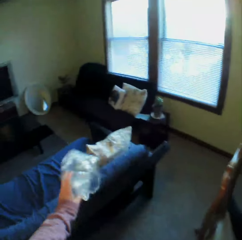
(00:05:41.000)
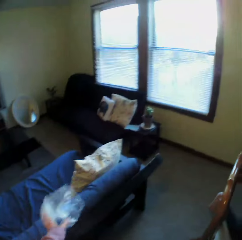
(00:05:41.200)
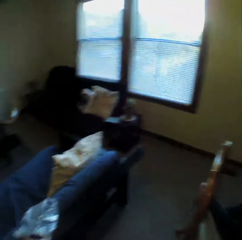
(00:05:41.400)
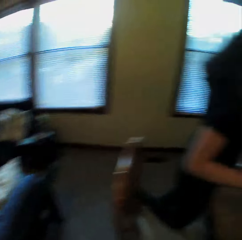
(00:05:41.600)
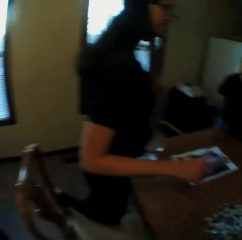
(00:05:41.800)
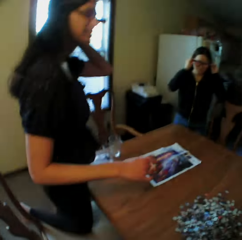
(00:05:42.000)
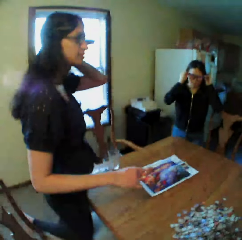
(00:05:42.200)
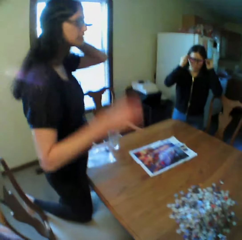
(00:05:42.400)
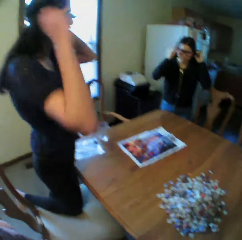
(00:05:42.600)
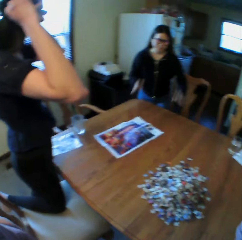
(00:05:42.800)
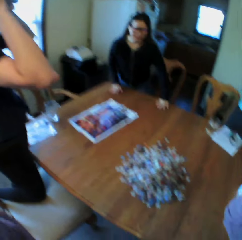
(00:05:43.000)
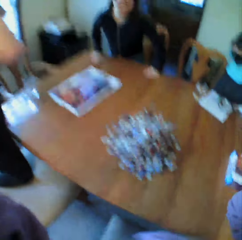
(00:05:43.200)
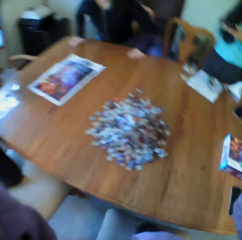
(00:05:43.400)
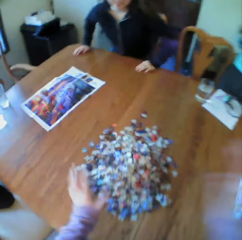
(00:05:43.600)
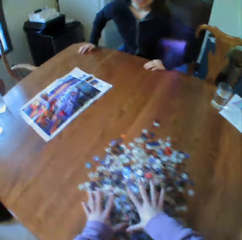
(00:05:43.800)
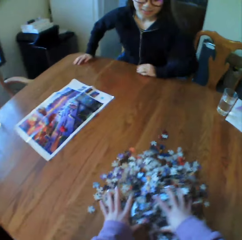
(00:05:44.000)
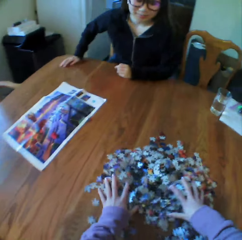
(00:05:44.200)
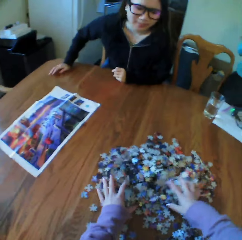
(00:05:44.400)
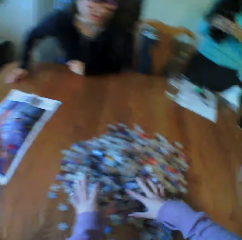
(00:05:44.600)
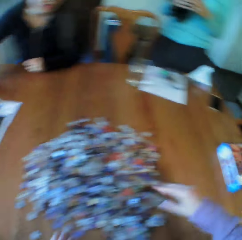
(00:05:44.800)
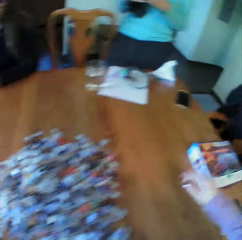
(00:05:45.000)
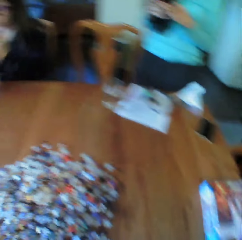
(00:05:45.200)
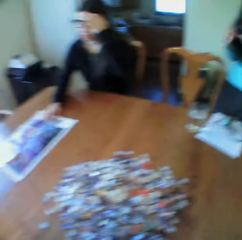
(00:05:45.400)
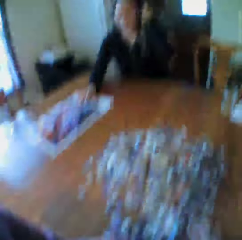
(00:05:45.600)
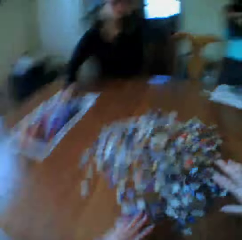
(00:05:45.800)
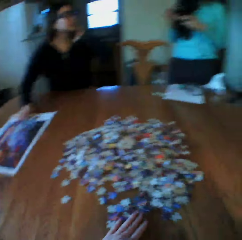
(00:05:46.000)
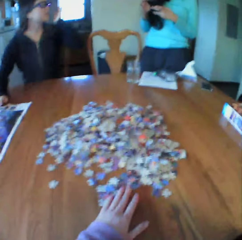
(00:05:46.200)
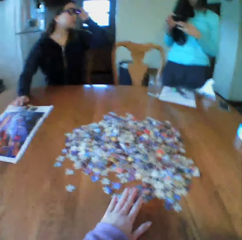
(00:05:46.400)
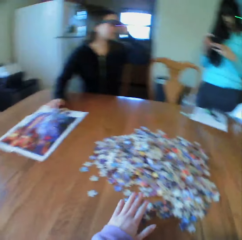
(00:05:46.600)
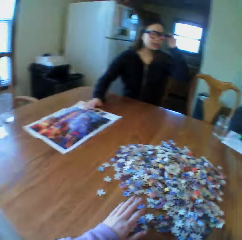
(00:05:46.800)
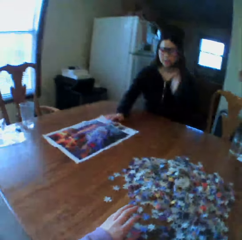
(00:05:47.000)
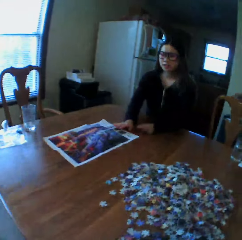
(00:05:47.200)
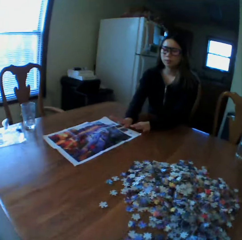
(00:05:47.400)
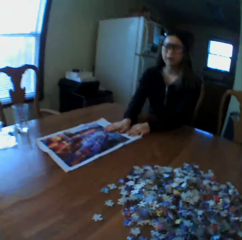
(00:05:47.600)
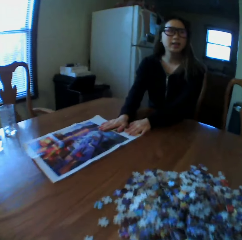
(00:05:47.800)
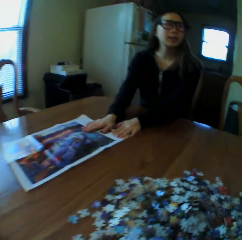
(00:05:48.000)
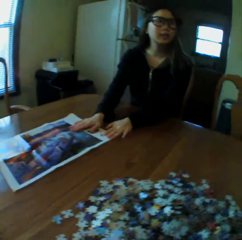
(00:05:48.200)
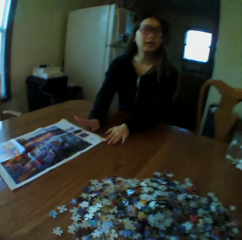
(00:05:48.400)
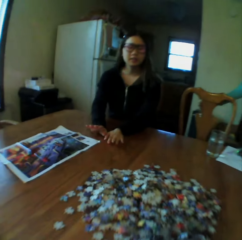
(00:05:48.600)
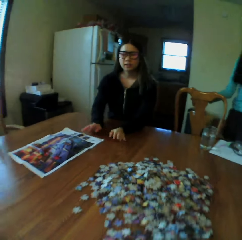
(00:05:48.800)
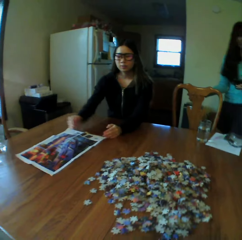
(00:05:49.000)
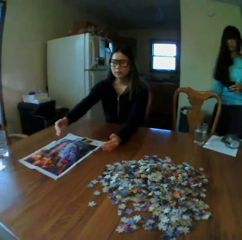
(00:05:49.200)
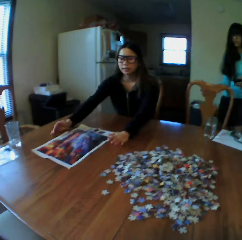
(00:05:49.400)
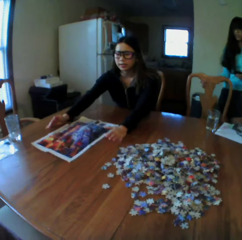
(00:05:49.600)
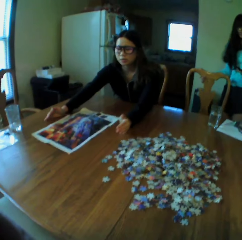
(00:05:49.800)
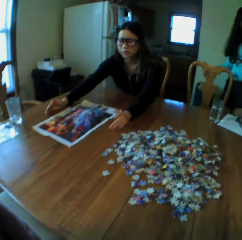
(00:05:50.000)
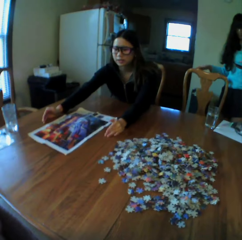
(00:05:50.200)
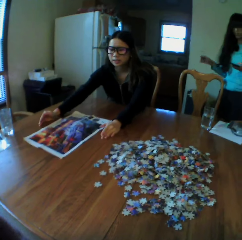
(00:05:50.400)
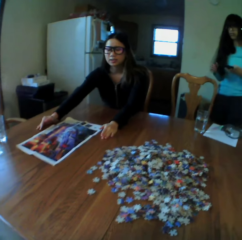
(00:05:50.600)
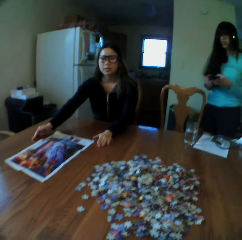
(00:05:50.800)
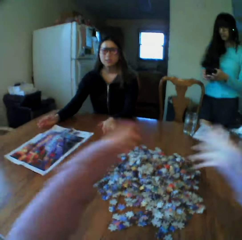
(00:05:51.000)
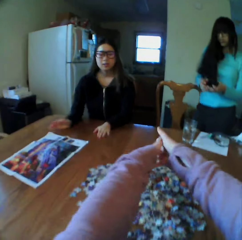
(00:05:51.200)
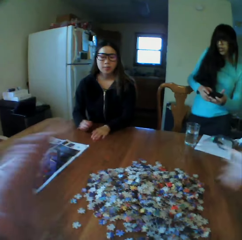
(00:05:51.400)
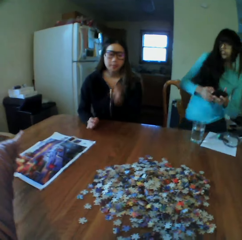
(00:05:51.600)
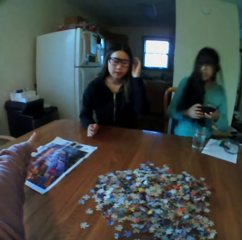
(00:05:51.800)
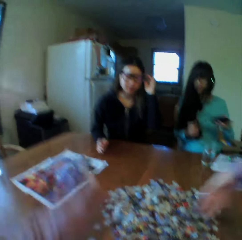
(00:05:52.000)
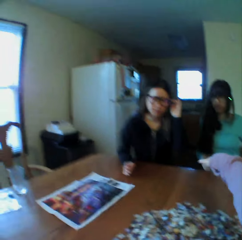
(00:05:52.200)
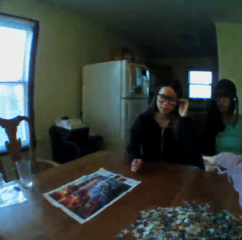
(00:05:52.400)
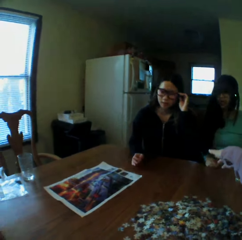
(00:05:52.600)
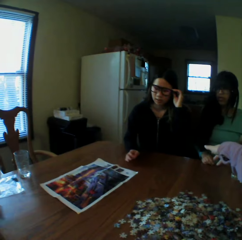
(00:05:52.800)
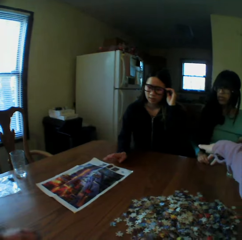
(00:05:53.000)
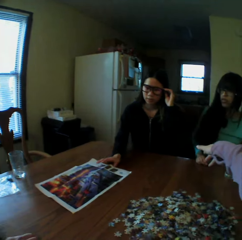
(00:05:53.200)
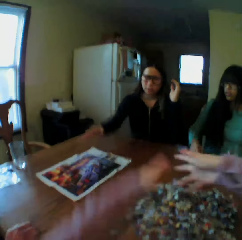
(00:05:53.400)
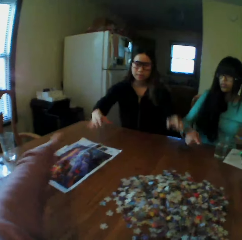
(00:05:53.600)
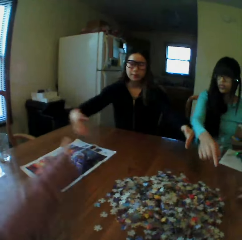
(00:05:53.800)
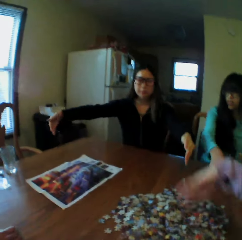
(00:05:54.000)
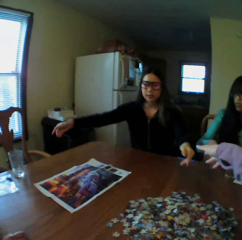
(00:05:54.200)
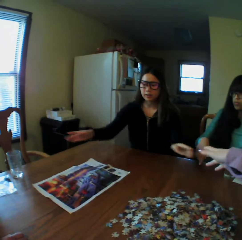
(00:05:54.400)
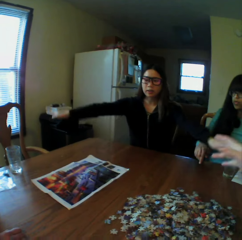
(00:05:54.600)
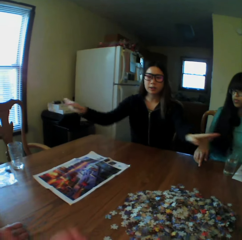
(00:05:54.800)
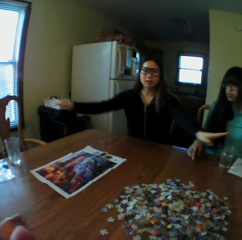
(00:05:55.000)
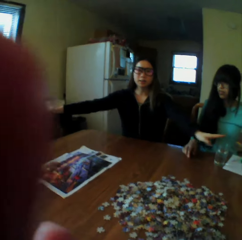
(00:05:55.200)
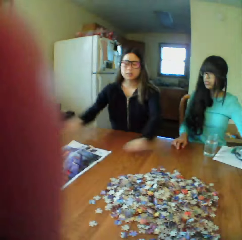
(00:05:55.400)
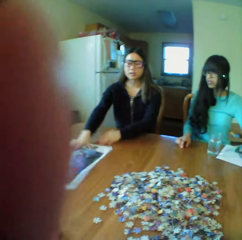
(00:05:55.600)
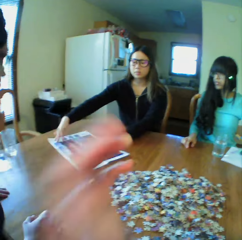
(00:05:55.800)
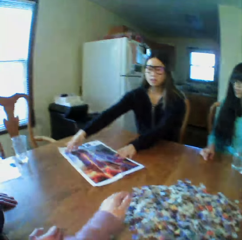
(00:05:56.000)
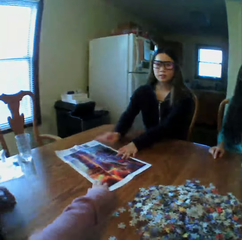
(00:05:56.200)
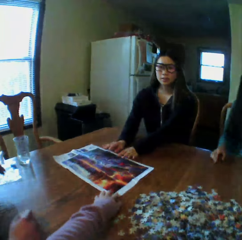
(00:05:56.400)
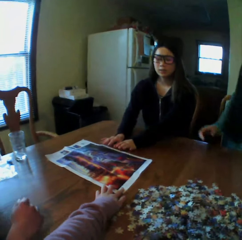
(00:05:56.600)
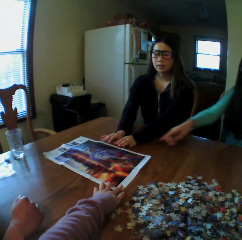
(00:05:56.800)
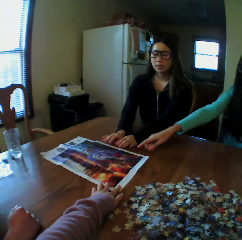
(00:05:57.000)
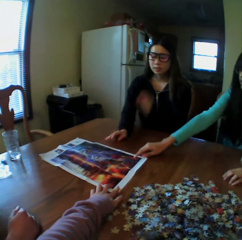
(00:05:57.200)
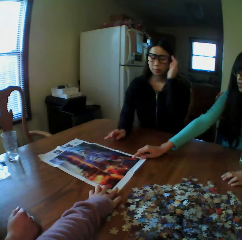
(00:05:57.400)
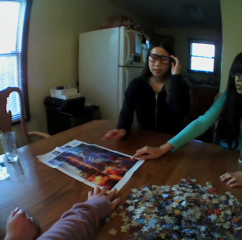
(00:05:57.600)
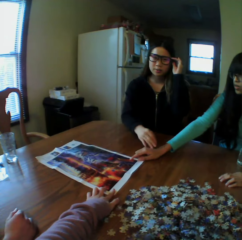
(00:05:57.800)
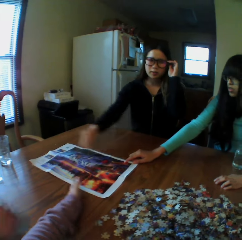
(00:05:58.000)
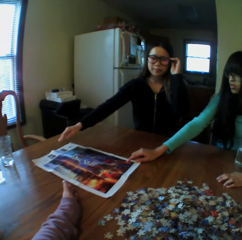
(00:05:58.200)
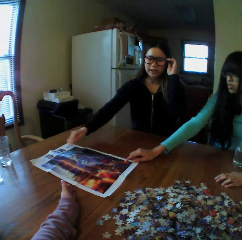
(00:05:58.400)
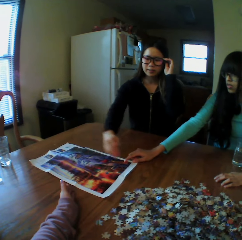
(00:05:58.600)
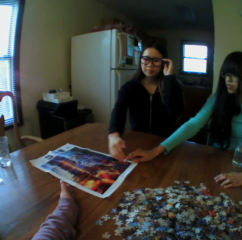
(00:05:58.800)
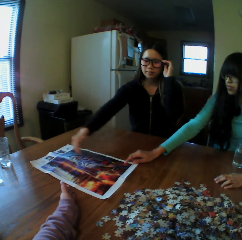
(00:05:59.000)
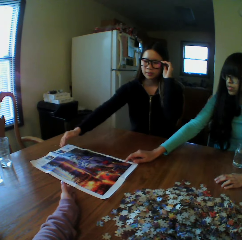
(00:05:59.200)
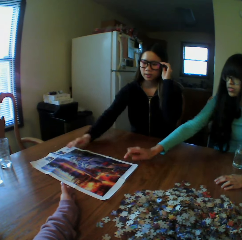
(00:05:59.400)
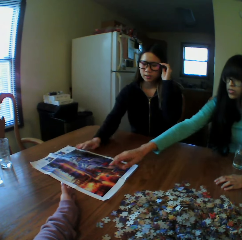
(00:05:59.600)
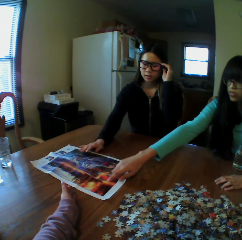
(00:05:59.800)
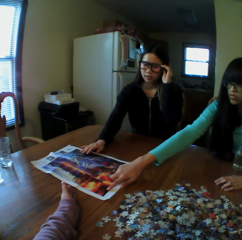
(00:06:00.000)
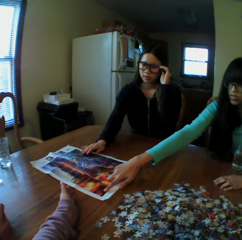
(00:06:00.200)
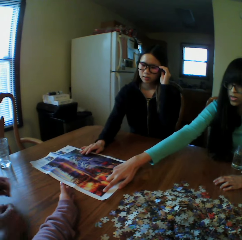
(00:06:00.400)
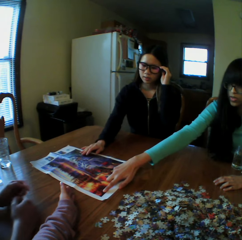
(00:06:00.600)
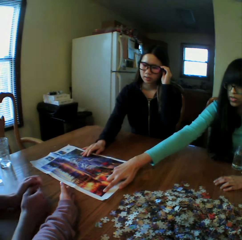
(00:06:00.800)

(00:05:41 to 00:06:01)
The camera wearer looks around and throws aside the nylon paper. A woman looks around. The camera wearer spreads the board game materials on the table. A female picks up the board game manual. The camera wearer demonstrates how the board game manual describes the game. The female demonstrates with hands how the manual explains the game. The camera wearer reads the board game manual. The woman moves the paper. Another female reads the board game manual.

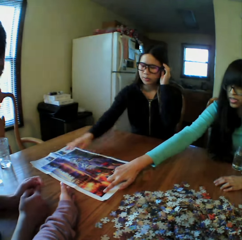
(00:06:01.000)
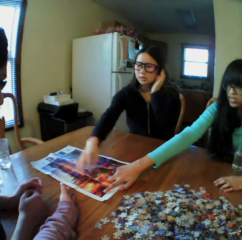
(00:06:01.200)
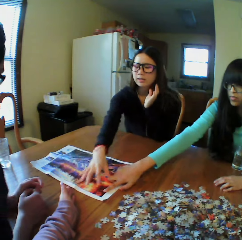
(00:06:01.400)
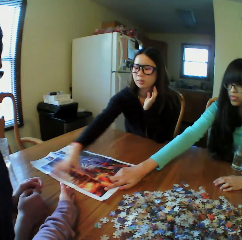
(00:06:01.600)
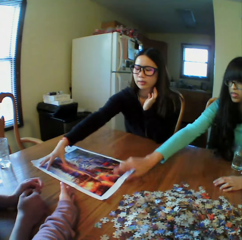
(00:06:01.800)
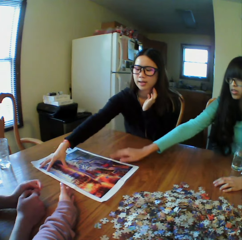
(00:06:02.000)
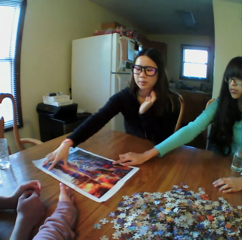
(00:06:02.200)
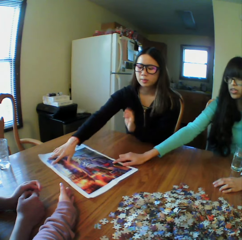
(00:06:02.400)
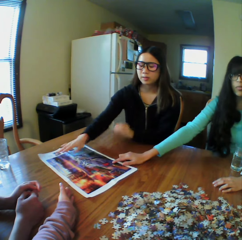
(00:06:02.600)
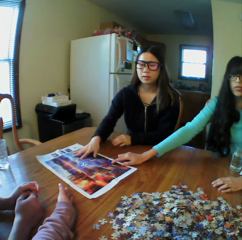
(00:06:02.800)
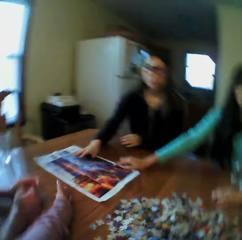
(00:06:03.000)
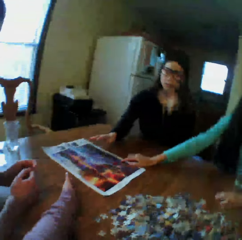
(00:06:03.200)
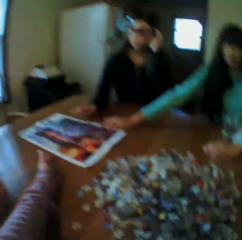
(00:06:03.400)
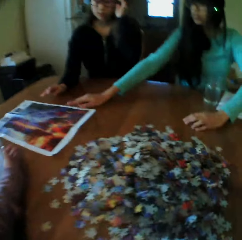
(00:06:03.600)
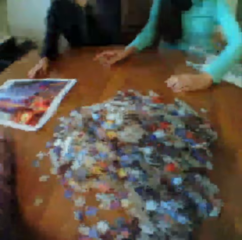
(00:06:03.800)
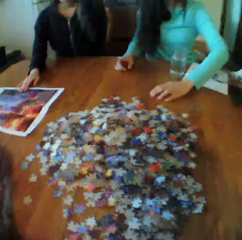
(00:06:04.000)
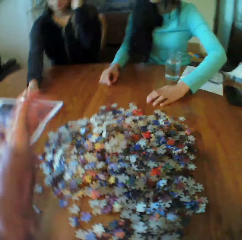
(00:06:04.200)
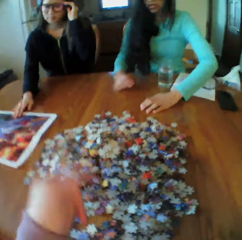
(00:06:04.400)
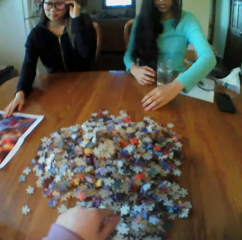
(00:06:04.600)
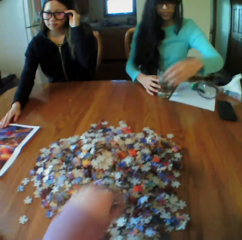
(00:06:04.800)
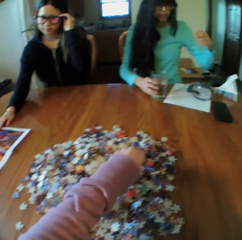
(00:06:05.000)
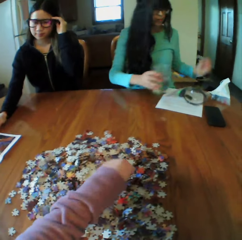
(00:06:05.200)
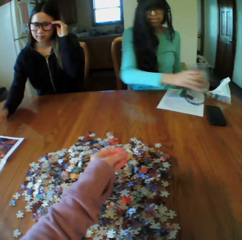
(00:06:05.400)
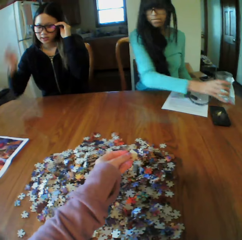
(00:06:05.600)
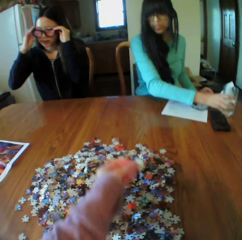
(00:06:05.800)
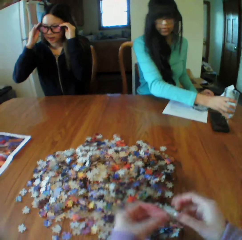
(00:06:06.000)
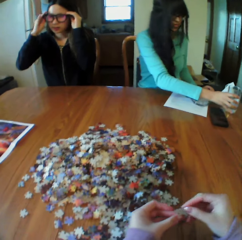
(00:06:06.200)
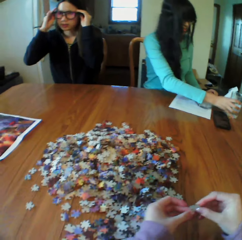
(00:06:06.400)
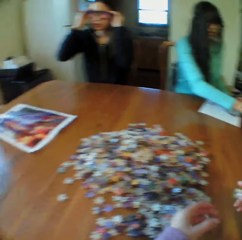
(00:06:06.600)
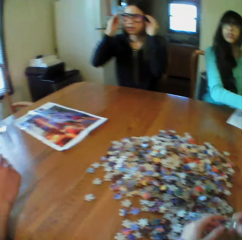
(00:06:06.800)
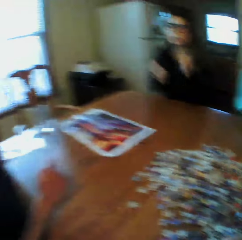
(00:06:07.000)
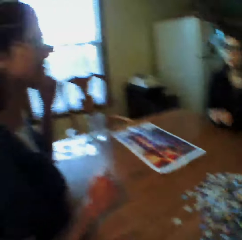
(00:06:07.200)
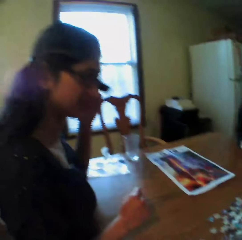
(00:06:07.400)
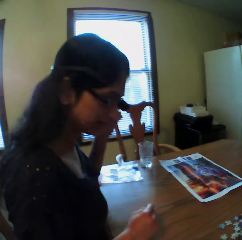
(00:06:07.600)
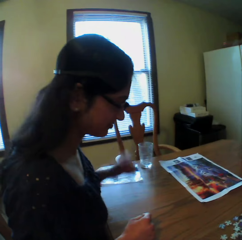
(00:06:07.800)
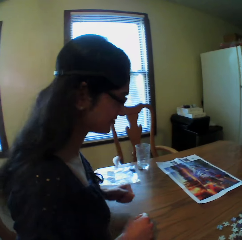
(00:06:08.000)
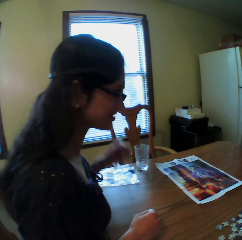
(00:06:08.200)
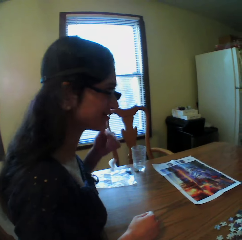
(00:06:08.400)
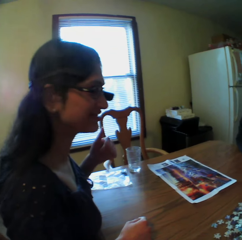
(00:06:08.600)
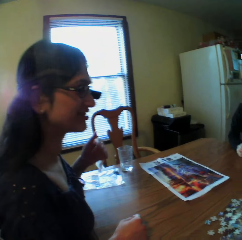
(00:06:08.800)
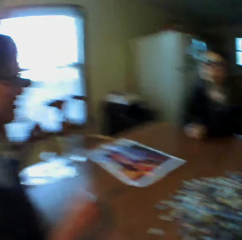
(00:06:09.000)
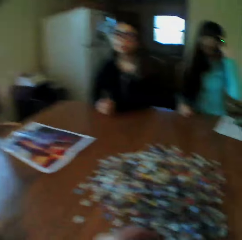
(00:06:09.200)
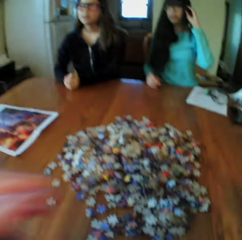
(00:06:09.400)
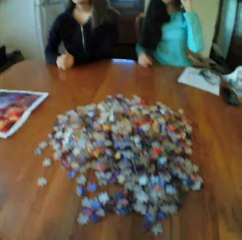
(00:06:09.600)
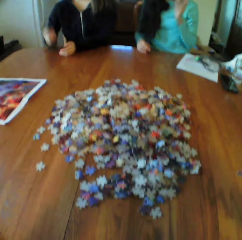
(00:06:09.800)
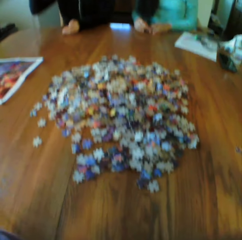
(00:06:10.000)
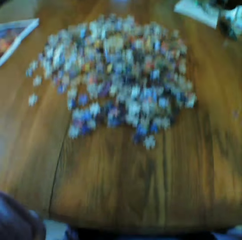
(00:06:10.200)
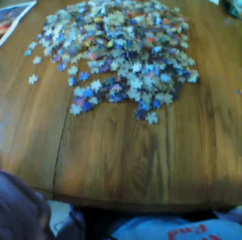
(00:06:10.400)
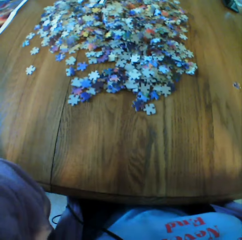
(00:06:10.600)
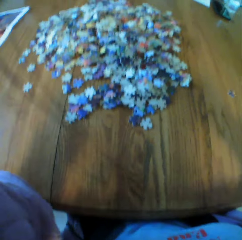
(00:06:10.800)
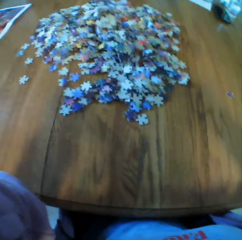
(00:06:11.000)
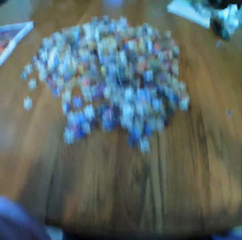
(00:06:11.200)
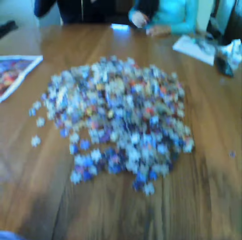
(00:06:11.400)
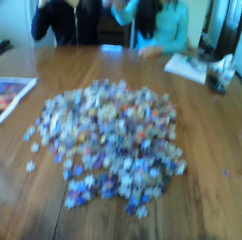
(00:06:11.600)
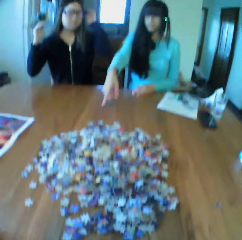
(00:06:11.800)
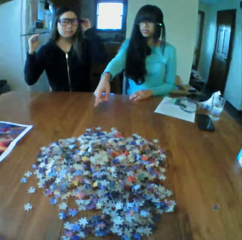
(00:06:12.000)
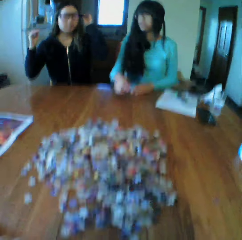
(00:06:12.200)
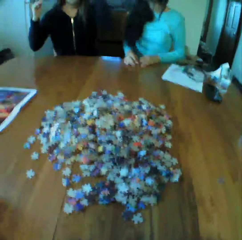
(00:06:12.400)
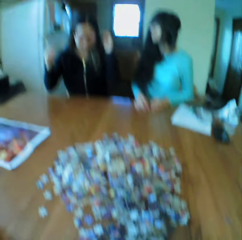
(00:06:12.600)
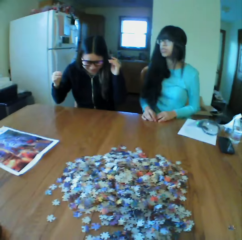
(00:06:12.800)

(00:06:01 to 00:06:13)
The camera wearer picks up the board game material. They look for a puzzle piece, look around, and fix the camera.
